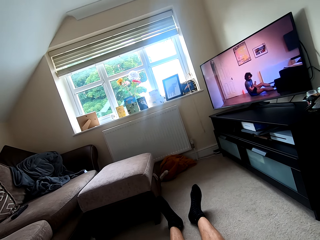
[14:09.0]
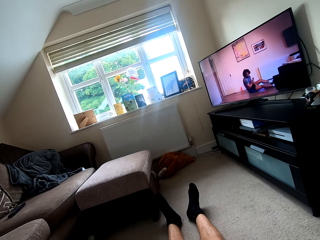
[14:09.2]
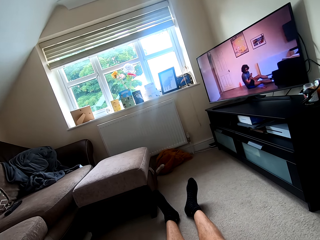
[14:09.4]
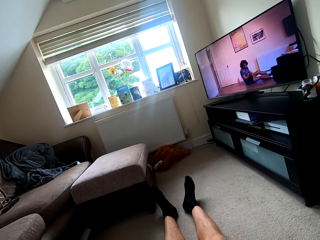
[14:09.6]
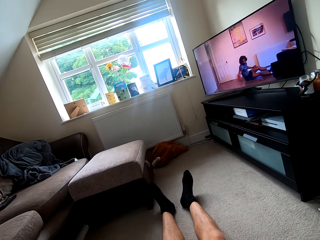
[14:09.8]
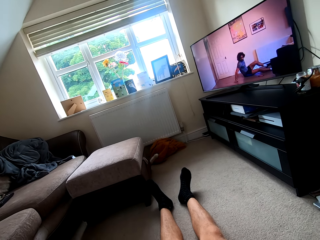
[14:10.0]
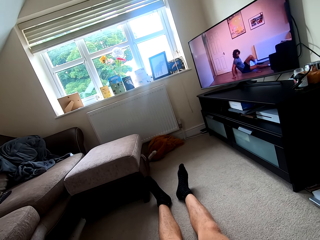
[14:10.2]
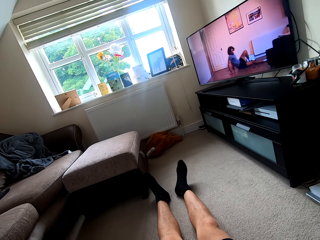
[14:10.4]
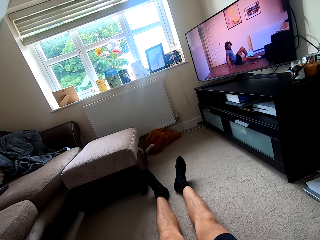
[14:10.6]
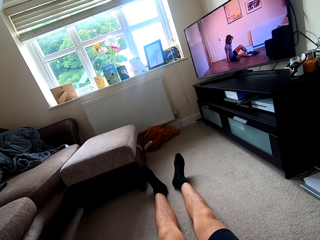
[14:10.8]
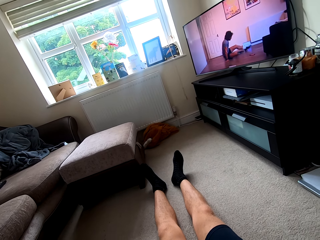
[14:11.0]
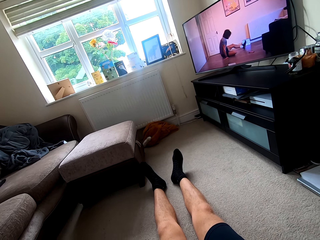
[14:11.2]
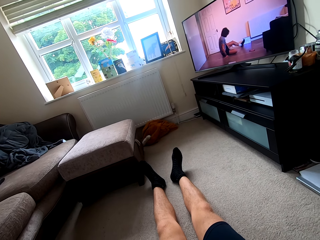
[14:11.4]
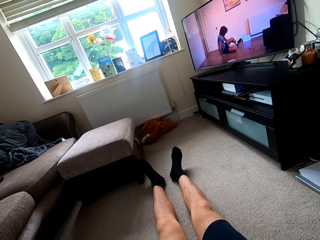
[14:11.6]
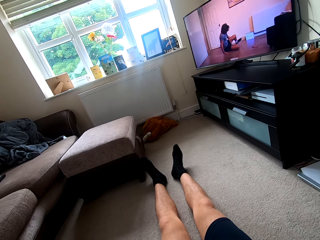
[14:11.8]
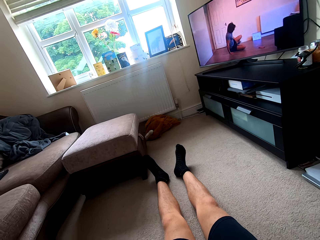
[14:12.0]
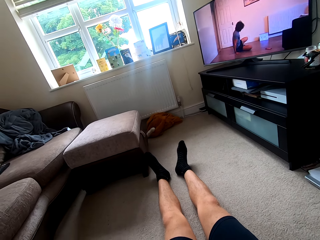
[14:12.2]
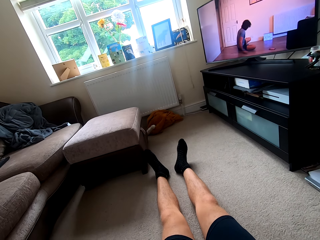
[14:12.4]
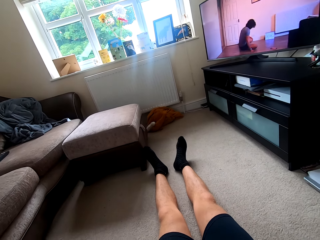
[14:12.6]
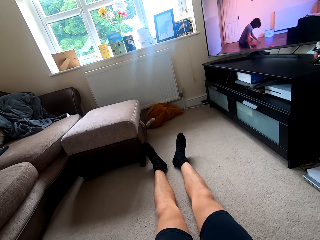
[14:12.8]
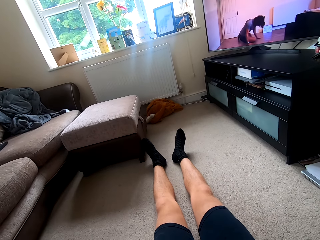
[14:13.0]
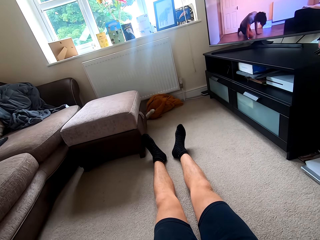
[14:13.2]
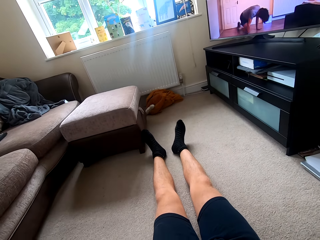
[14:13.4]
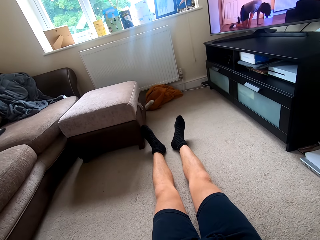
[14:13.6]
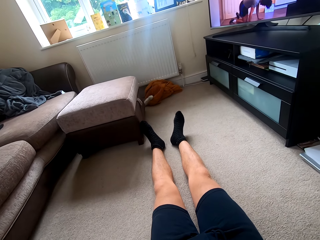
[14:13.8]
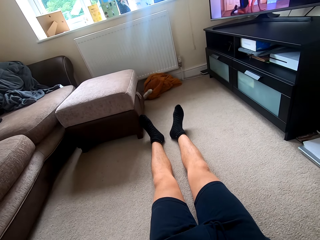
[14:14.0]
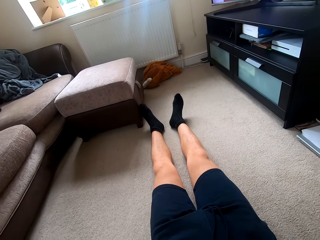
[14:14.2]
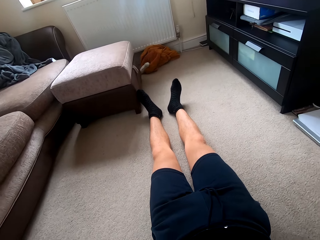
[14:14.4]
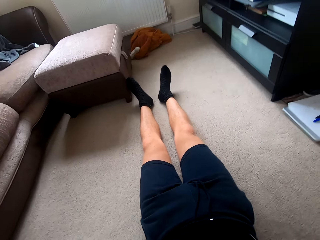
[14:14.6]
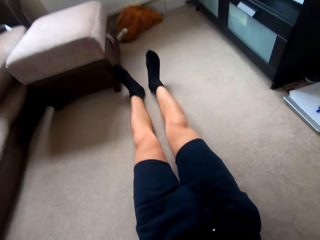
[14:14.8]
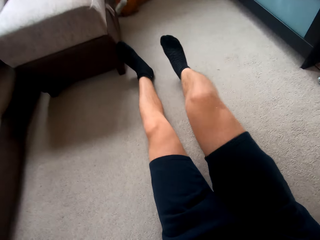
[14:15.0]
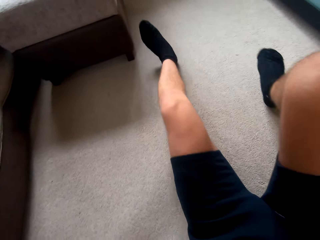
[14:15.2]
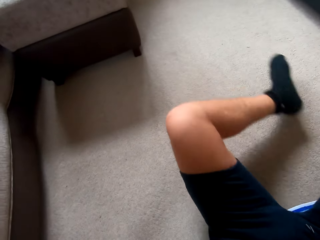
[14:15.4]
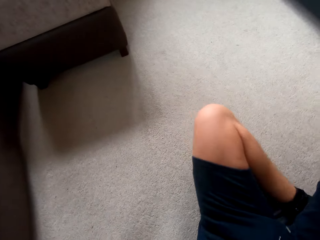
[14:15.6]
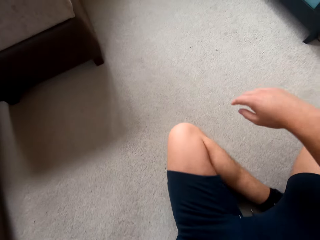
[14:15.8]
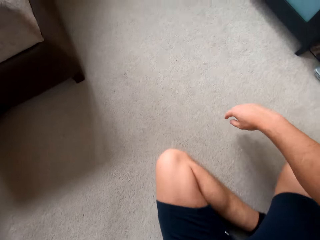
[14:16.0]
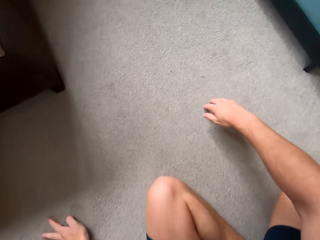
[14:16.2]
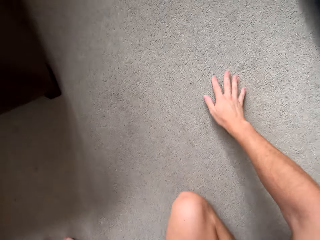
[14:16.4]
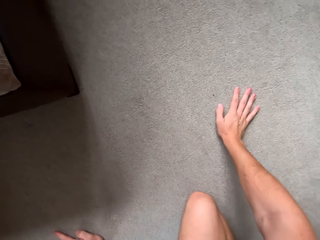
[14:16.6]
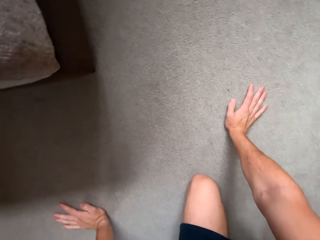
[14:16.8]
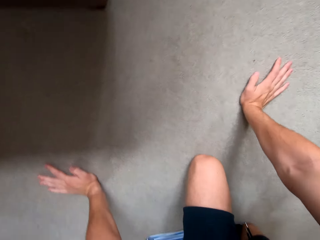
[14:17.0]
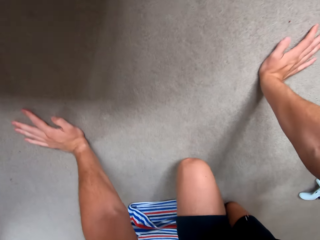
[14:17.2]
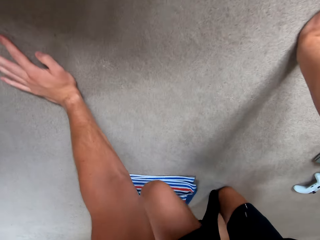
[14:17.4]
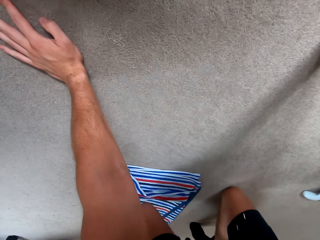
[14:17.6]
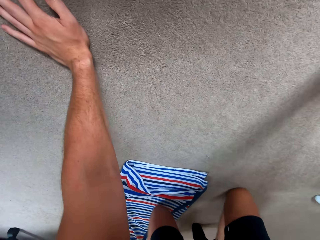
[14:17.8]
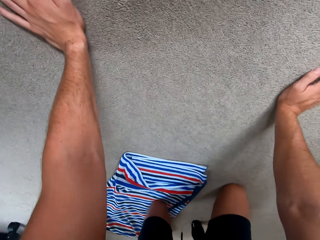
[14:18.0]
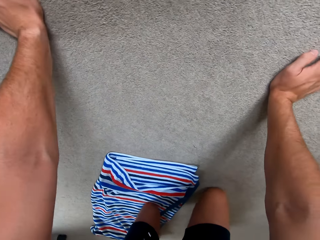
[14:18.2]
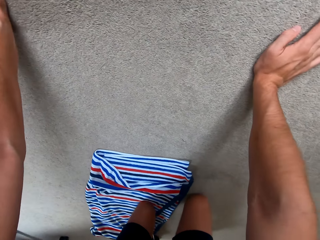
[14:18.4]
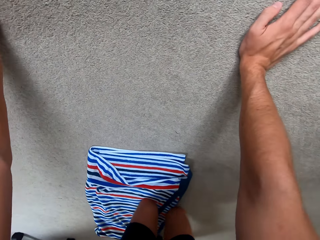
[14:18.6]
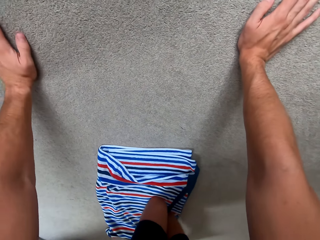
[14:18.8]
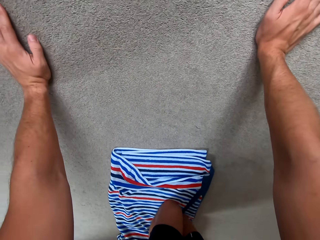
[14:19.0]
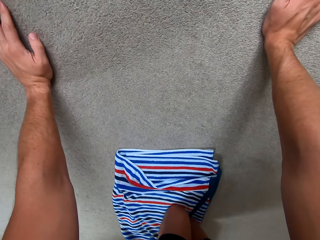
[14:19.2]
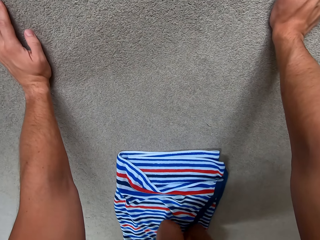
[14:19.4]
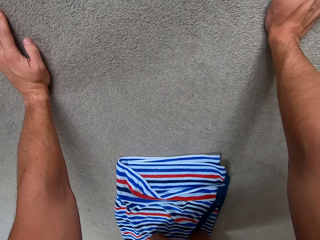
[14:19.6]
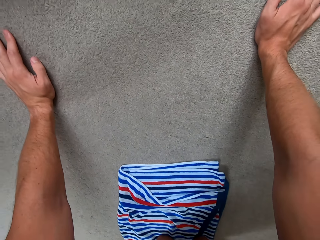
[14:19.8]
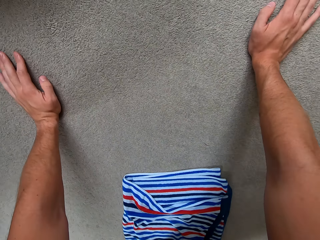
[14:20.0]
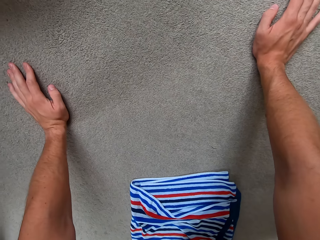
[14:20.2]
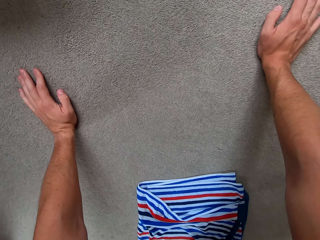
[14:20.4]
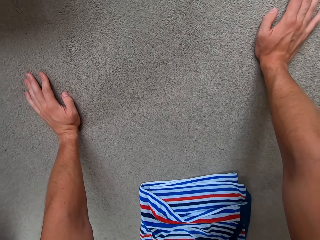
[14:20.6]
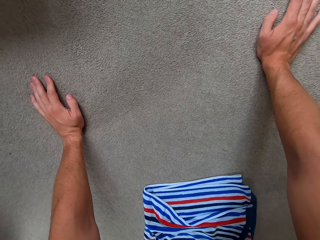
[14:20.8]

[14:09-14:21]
The camera wearer changes the exercising position. They move.

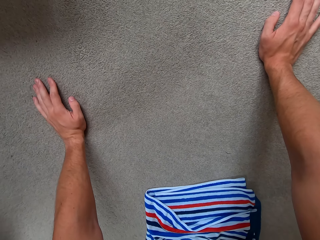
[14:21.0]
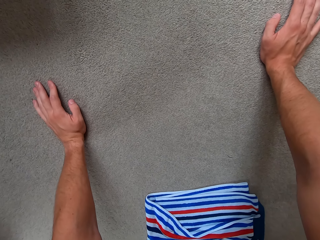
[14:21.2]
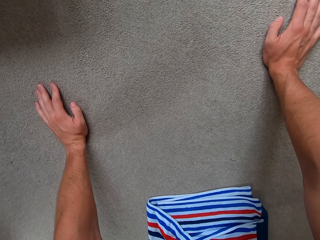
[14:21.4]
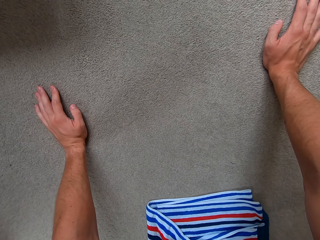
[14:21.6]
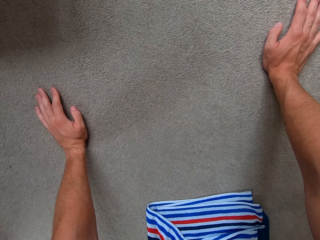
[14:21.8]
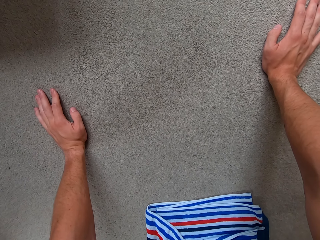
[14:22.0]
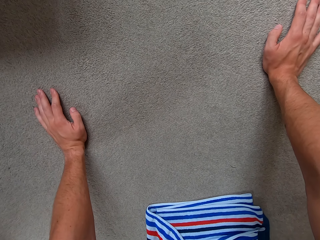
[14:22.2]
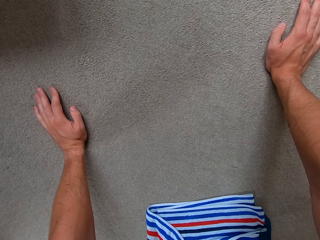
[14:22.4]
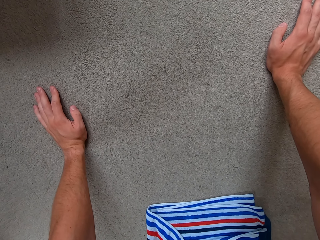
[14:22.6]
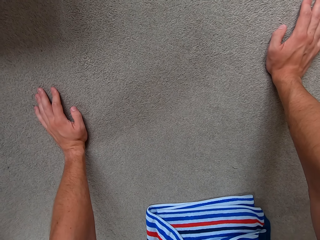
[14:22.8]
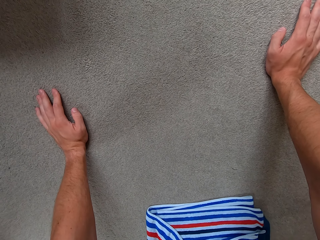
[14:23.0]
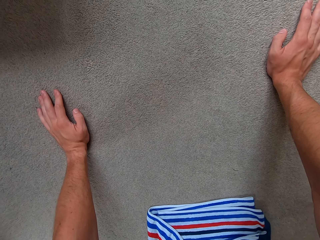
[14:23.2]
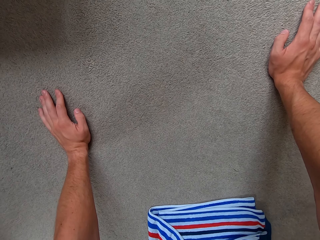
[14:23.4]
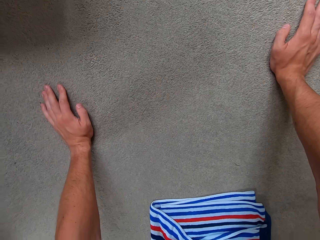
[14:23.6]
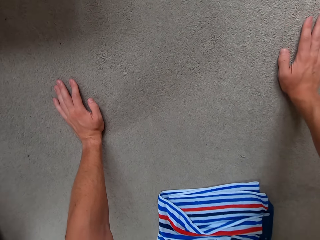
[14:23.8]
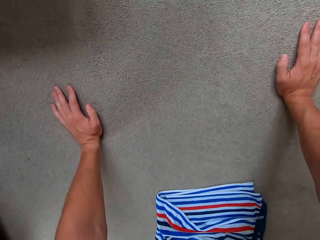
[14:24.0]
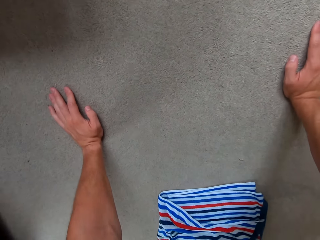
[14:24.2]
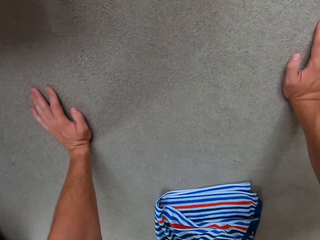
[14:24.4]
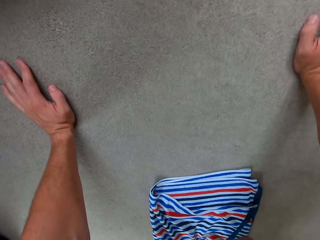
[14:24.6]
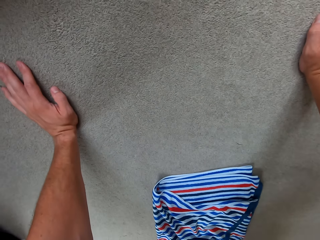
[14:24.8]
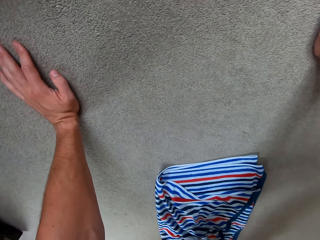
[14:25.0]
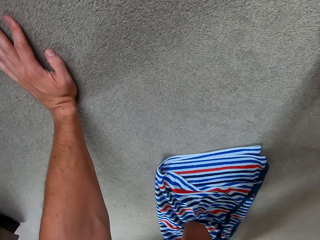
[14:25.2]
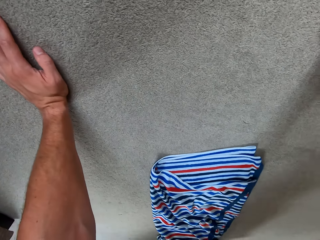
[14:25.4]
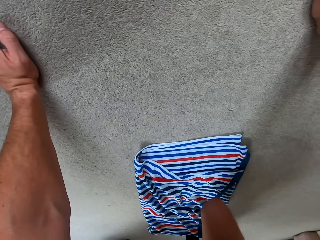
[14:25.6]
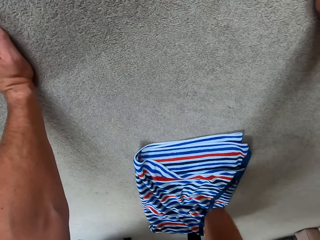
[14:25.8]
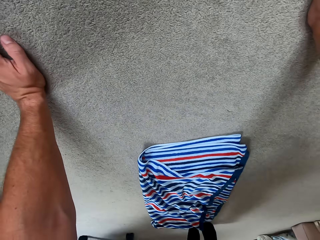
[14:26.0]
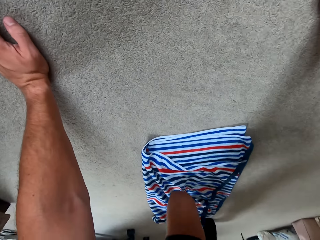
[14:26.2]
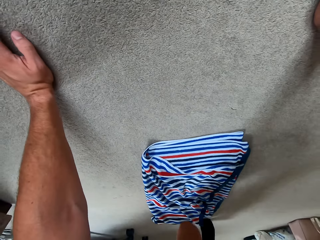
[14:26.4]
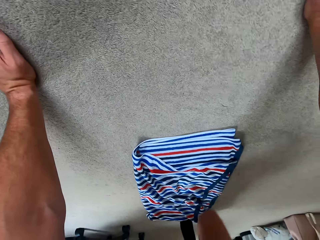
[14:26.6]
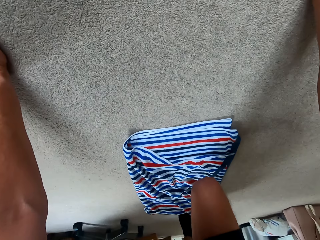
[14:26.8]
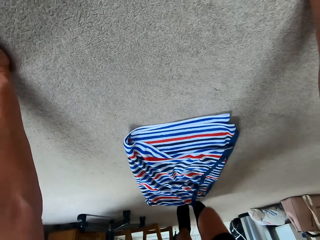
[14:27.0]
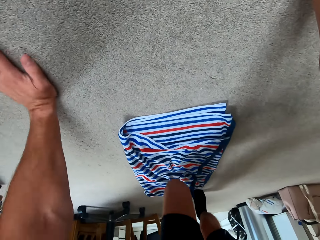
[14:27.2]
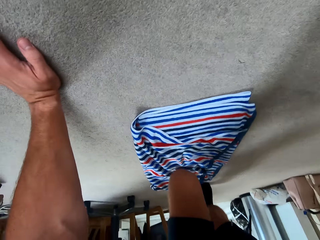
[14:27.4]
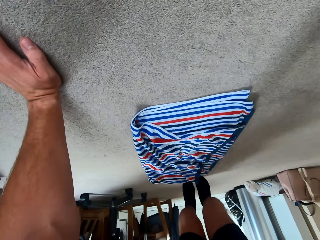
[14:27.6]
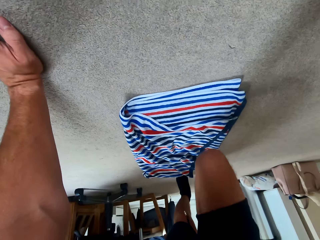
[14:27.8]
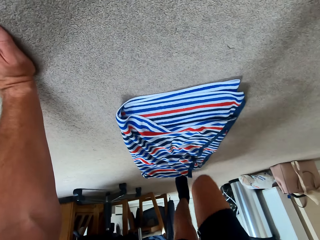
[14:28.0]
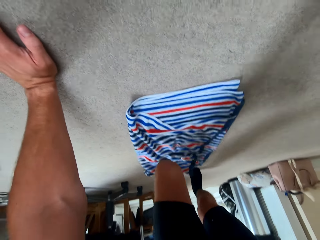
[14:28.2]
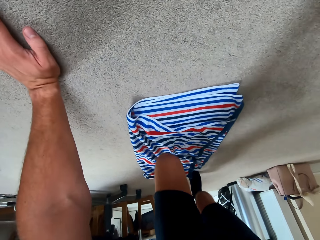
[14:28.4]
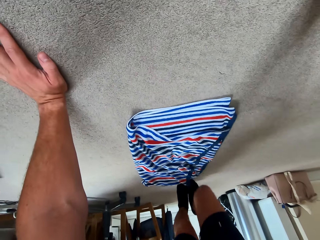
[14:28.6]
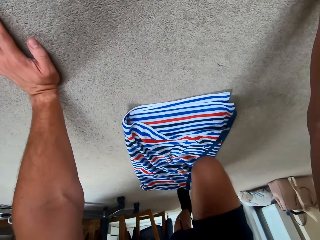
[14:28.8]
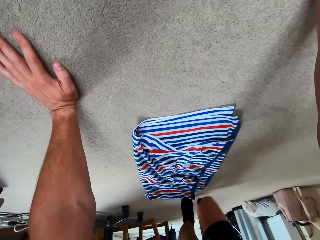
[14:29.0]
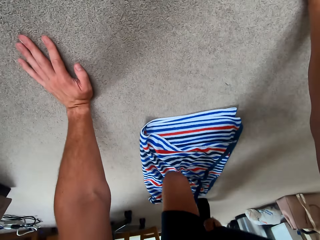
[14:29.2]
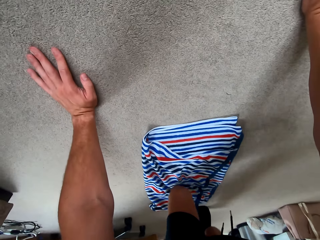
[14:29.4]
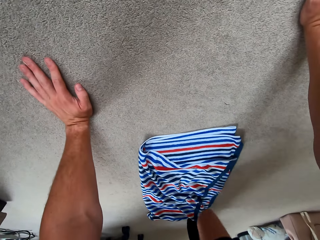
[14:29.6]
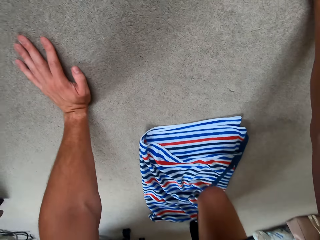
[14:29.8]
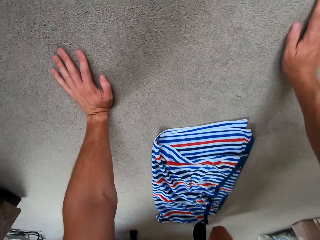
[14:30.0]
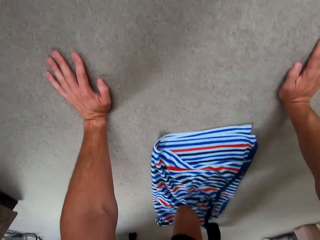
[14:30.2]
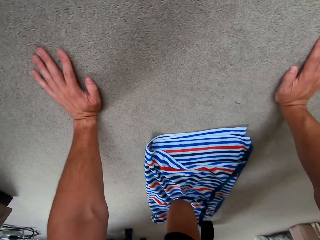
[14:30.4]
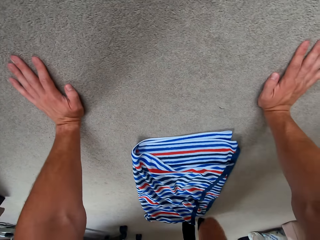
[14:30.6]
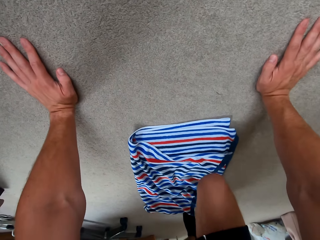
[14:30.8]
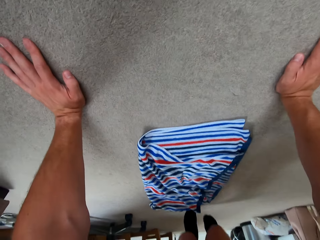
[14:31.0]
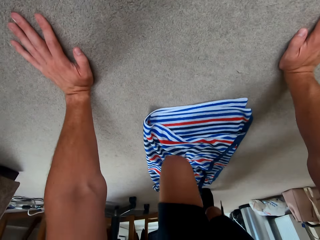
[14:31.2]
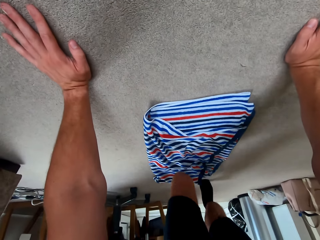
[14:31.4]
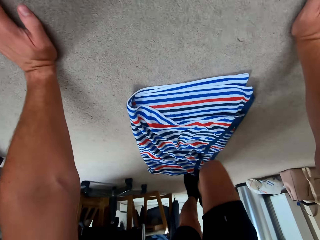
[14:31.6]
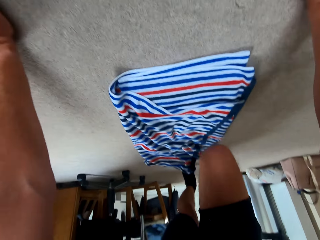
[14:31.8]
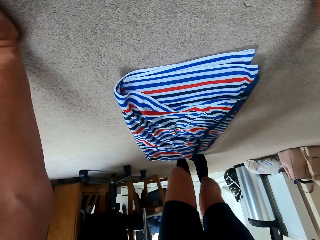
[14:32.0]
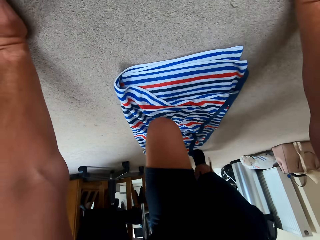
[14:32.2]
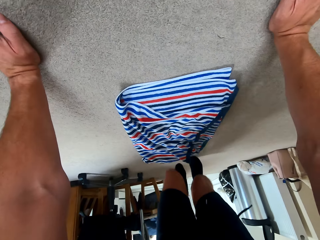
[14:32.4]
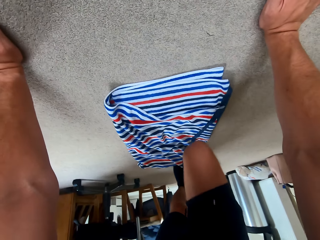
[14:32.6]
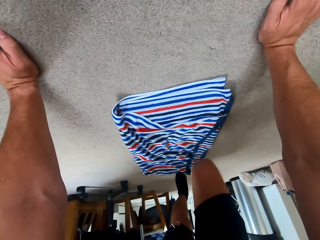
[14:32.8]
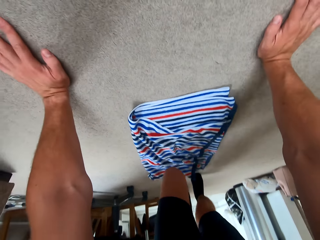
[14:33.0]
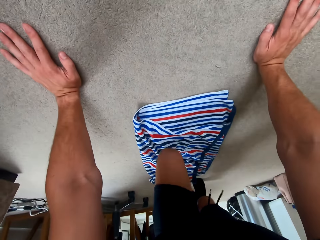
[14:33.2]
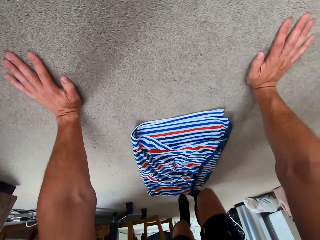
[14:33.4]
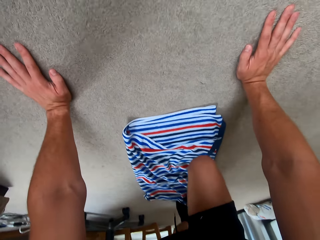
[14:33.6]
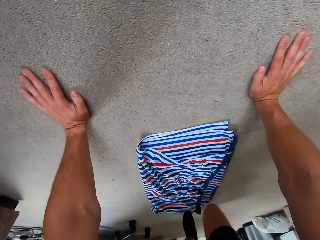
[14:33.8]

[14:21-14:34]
The camera wearer does the planks.
